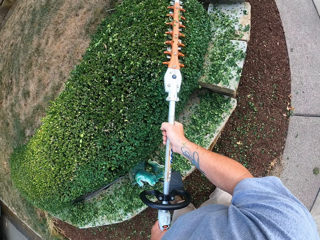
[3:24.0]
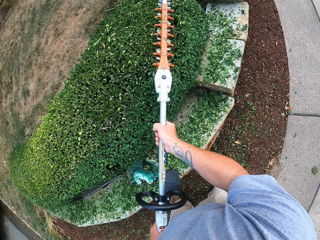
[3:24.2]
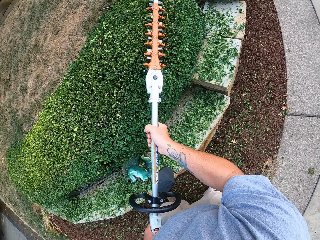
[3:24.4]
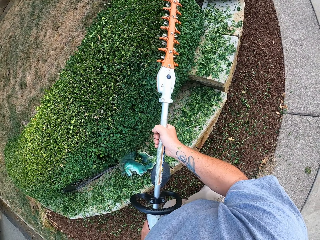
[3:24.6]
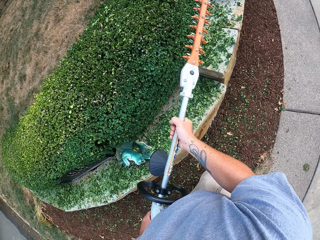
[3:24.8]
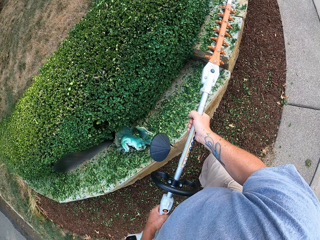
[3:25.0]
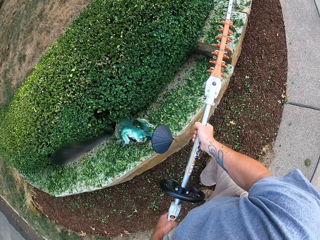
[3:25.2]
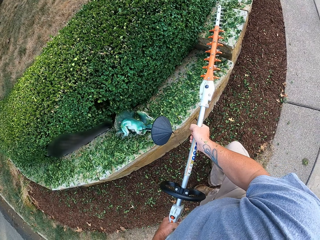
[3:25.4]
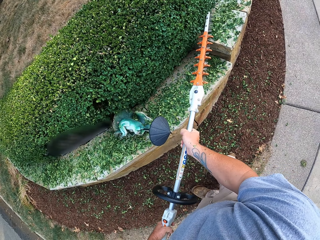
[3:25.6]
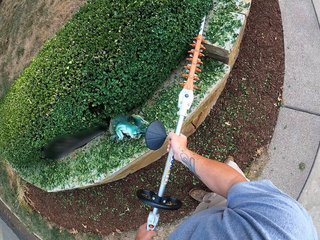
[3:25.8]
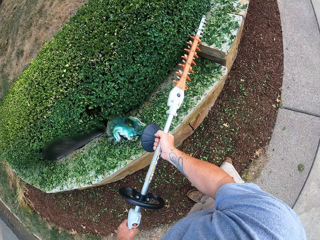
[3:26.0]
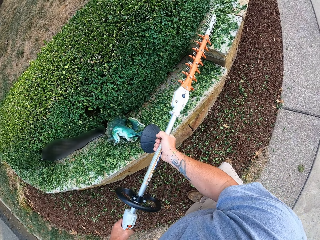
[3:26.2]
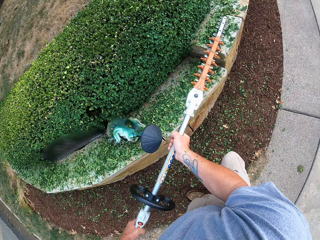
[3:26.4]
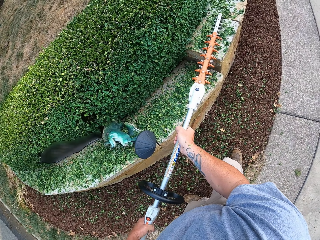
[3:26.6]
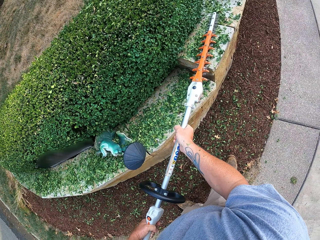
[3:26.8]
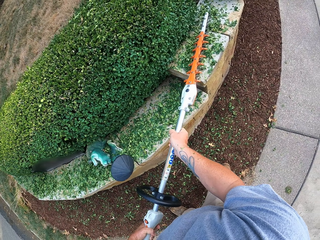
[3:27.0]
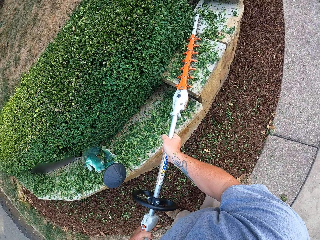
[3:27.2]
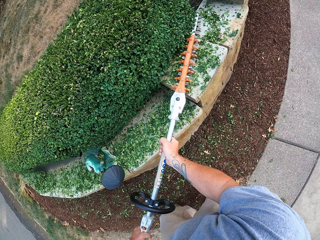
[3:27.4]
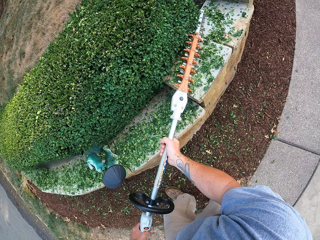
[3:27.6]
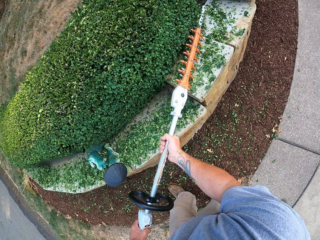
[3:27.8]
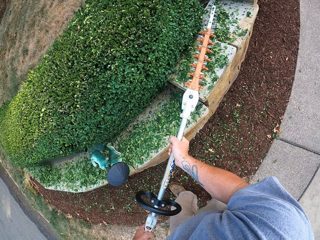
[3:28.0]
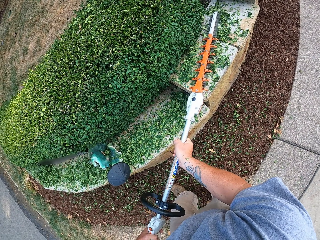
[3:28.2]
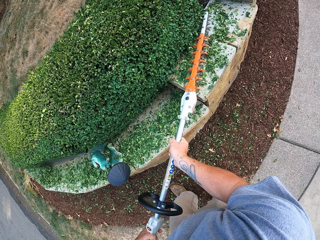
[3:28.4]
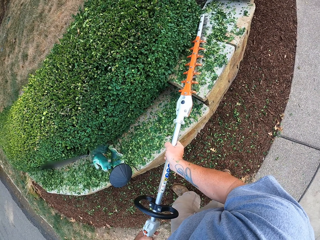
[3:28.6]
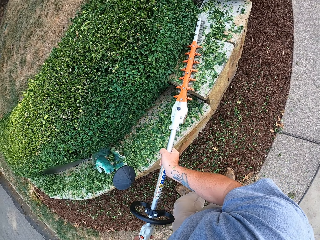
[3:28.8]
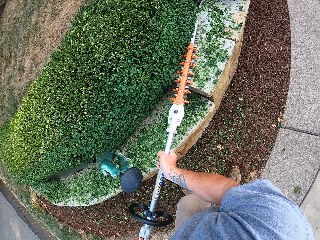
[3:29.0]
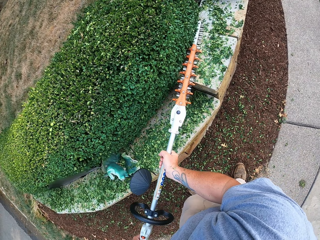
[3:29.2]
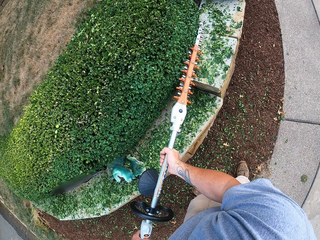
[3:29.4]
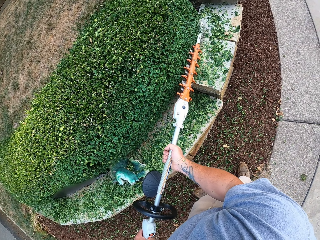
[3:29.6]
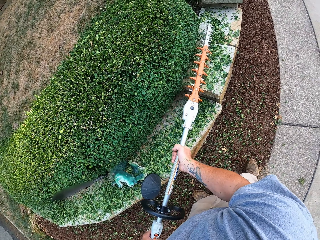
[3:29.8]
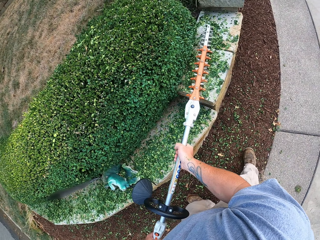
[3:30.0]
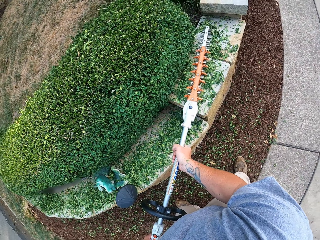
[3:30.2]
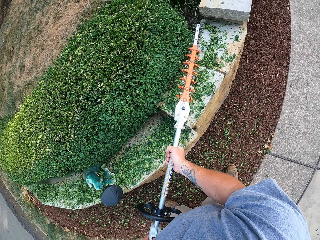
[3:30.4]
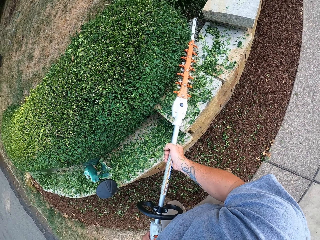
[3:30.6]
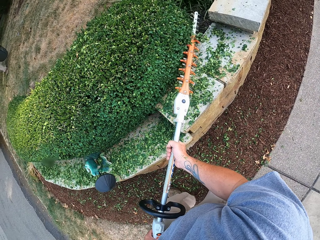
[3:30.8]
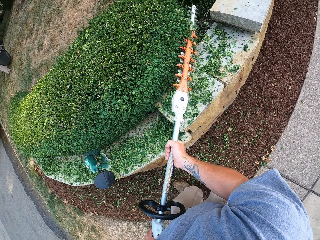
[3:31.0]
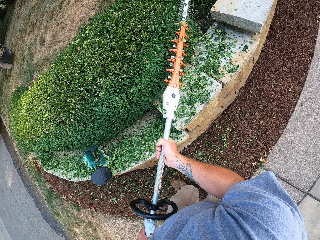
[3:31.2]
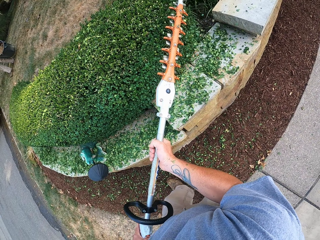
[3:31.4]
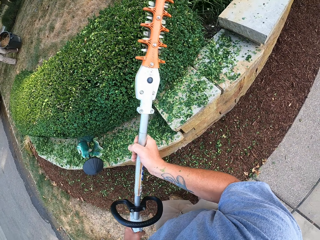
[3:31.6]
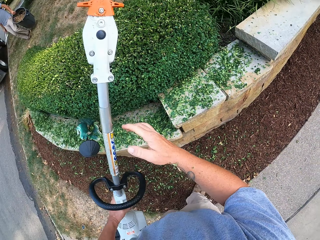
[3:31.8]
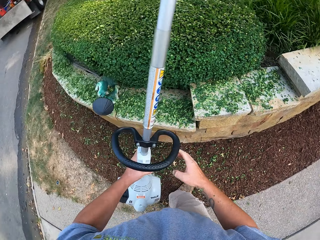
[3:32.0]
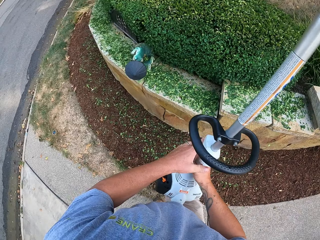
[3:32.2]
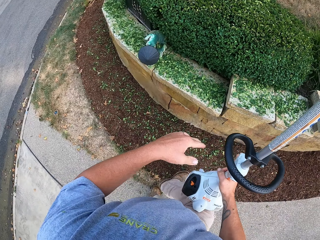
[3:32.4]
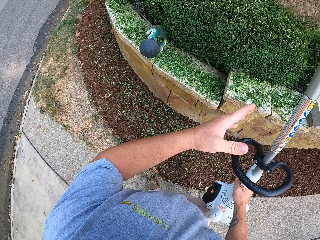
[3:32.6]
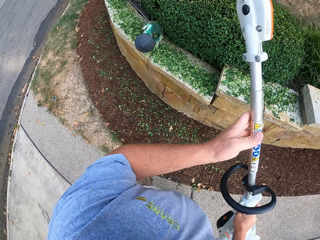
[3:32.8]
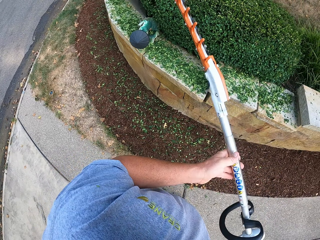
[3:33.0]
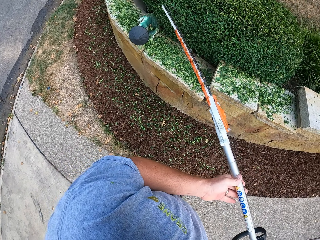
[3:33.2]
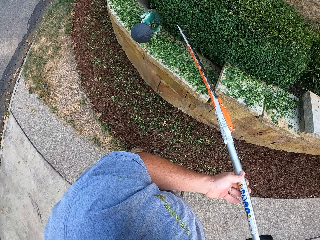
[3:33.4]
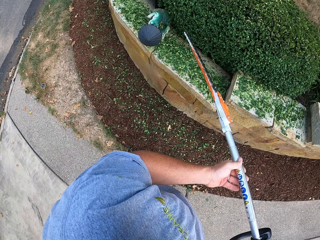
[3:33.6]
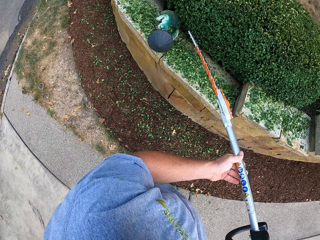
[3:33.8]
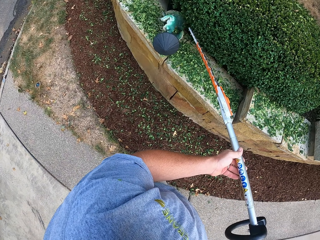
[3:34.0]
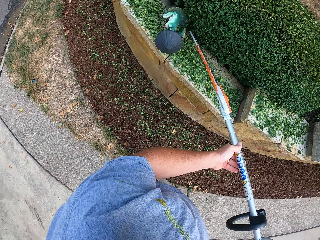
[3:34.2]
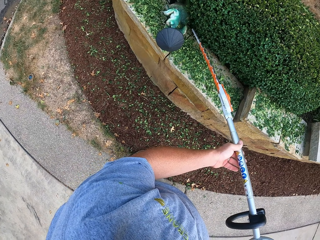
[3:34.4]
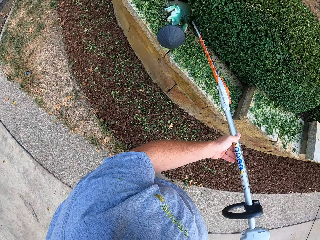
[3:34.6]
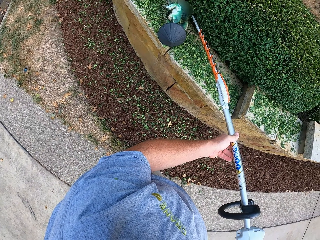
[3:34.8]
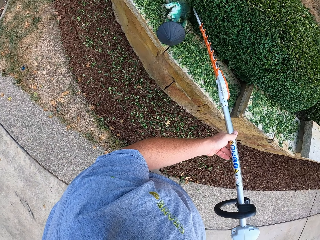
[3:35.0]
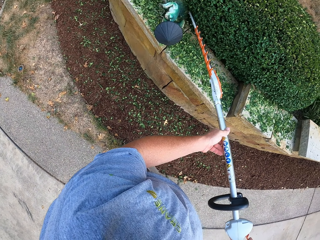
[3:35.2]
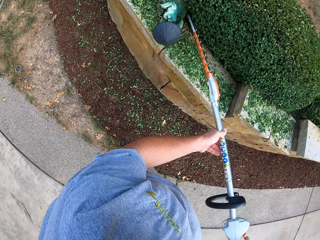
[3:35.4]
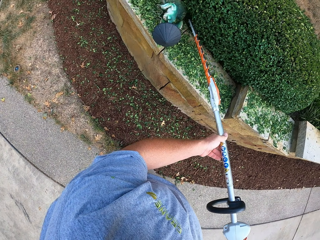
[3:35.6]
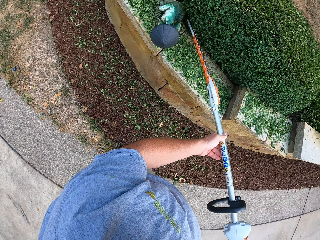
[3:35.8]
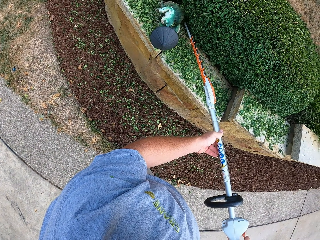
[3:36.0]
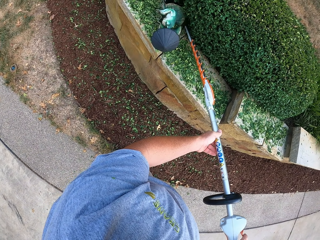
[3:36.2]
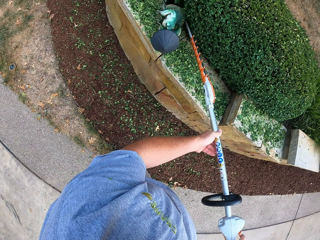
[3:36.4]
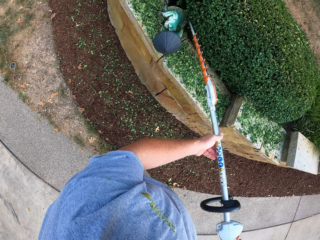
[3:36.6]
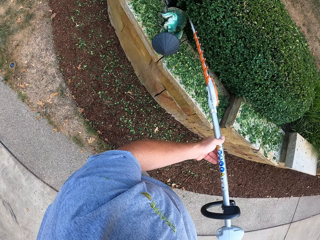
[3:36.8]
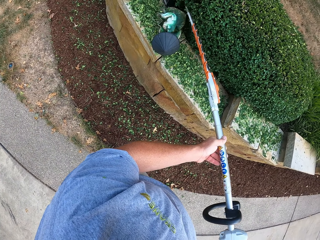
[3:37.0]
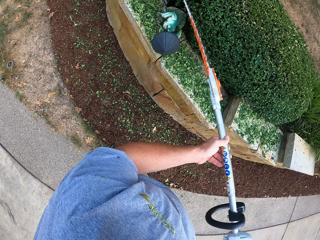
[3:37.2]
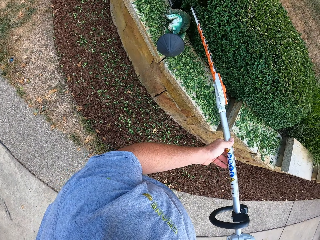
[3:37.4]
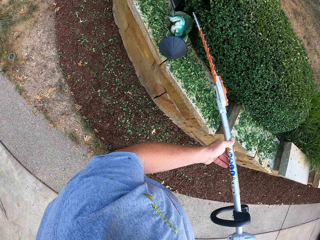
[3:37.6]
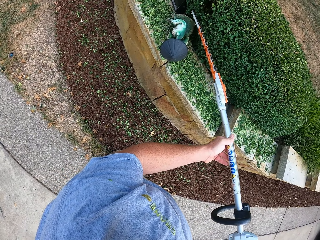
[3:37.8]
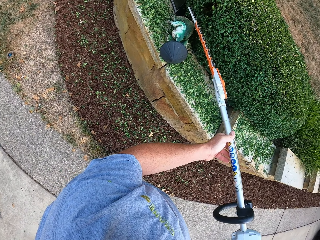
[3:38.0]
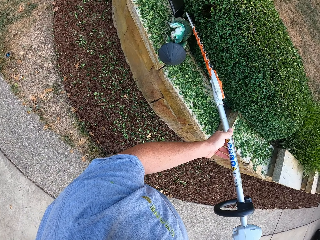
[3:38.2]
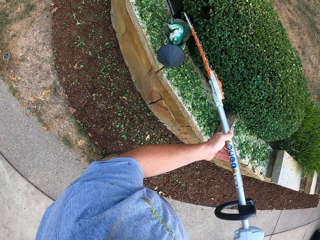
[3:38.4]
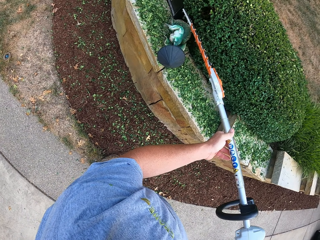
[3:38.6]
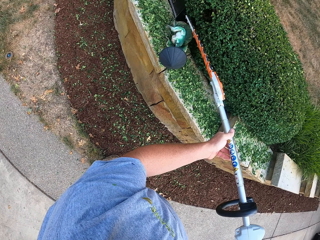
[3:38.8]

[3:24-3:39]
The camera wearer holds the hedge trimmer. They position the trimmer in their hands. They shape flowers on the flowerbed with the trimmer.

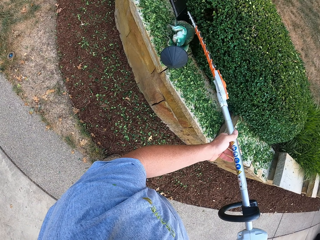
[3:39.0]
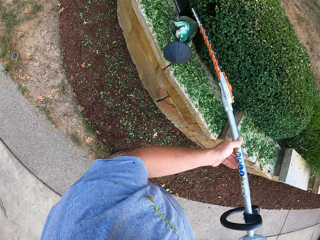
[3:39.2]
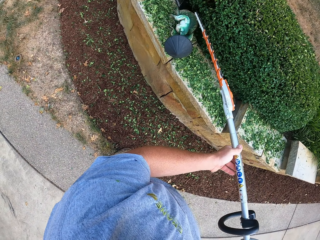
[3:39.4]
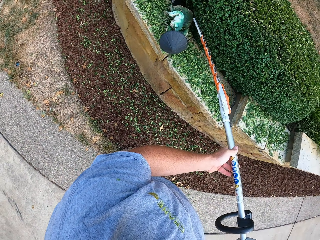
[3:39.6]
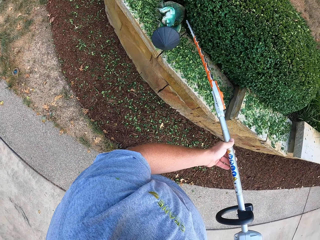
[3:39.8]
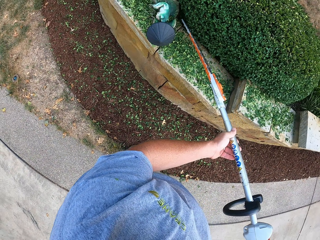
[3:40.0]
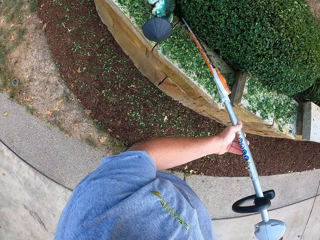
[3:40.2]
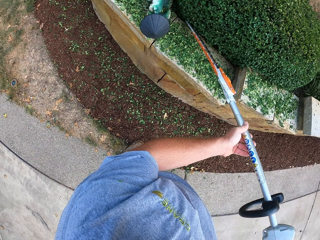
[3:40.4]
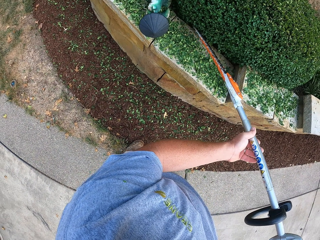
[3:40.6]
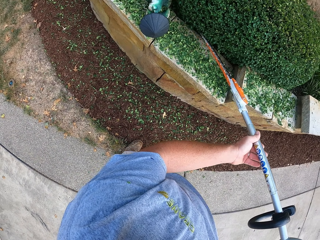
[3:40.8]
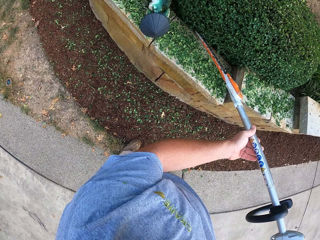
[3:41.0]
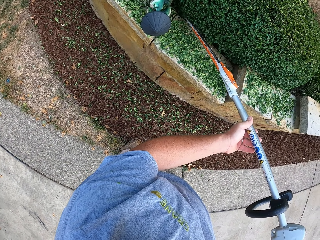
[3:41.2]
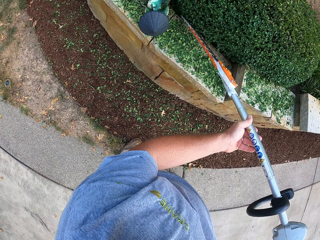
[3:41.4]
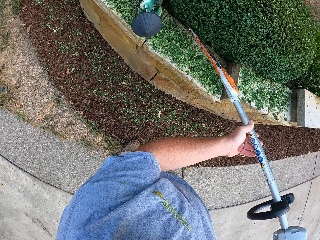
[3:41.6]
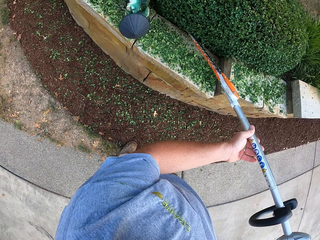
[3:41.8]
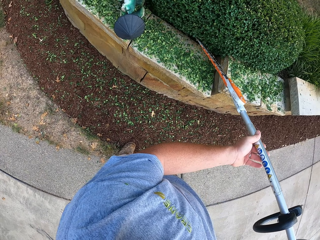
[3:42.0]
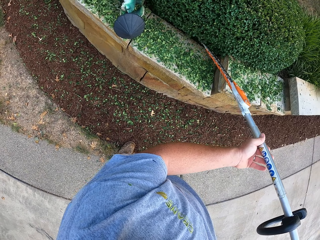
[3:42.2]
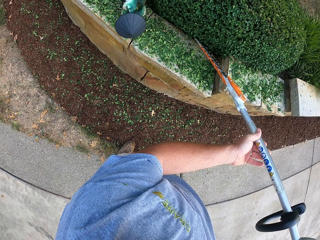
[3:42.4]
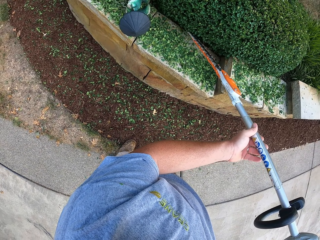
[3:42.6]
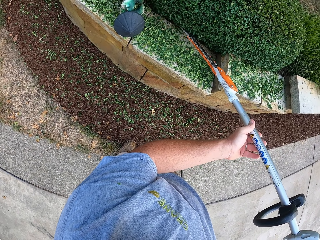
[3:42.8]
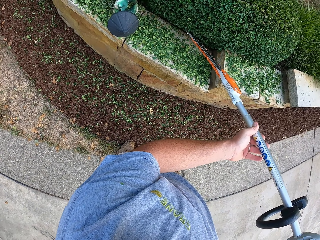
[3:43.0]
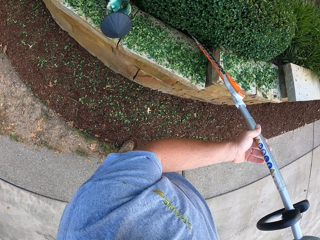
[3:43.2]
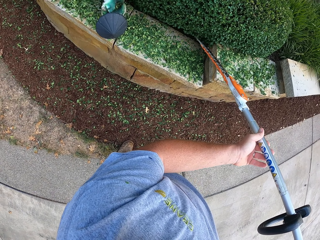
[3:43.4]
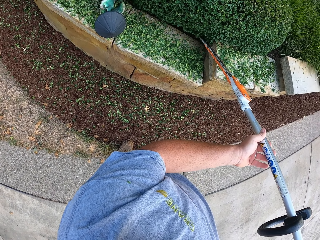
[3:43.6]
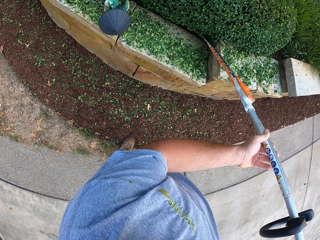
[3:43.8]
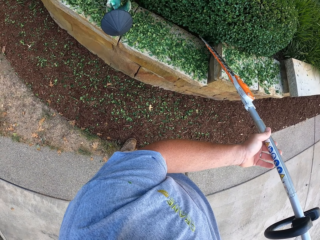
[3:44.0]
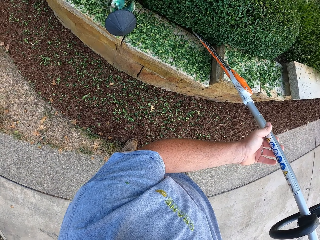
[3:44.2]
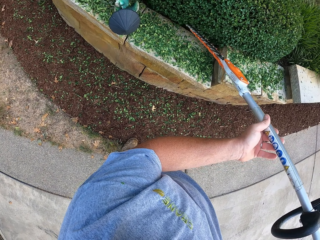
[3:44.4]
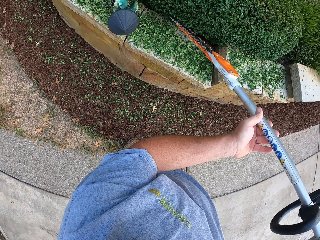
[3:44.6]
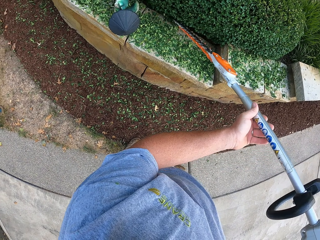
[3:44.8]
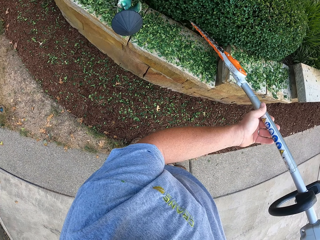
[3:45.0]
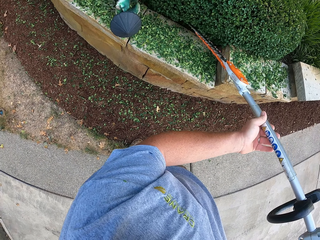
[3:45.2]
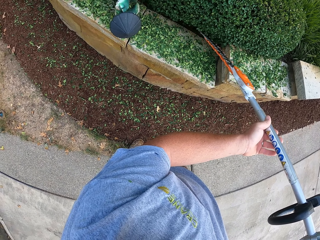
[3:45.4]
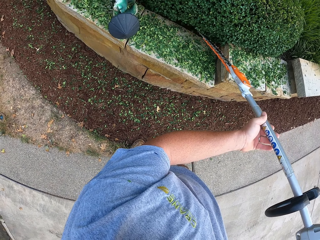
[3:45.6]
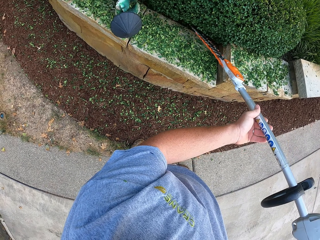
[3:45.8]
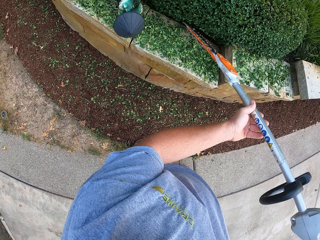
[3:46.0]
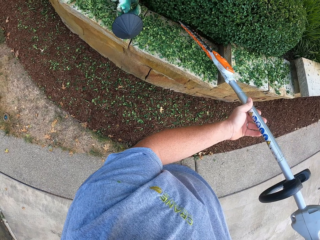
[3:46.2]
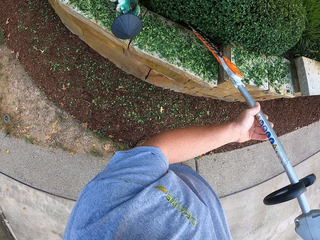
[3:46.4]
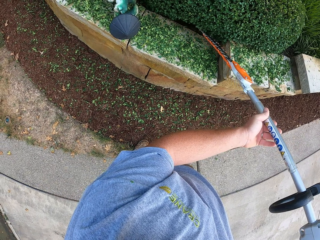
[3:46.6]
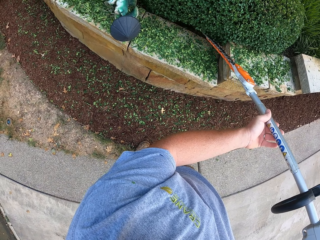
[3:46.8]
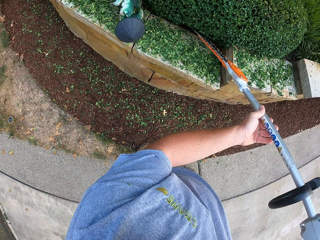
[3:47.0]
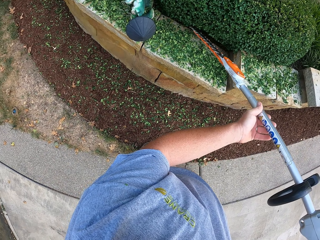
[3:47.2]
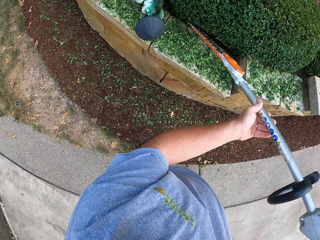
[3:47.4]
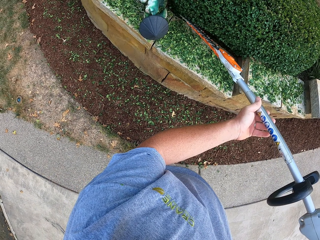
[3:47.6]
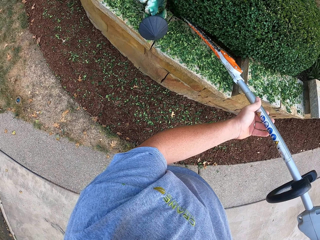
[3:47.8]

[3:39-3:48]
The camera wearer trims the grass.
